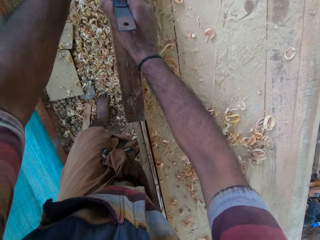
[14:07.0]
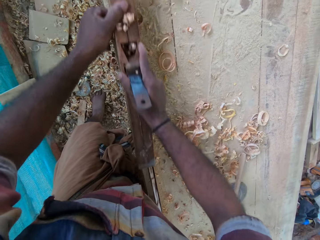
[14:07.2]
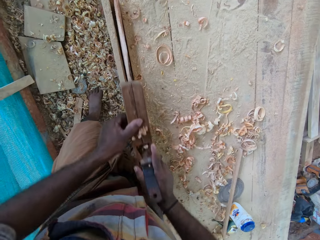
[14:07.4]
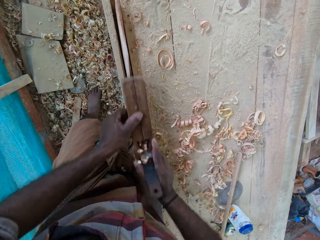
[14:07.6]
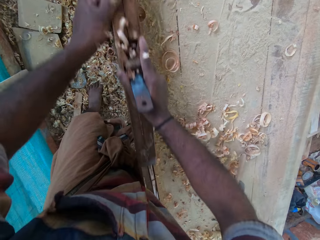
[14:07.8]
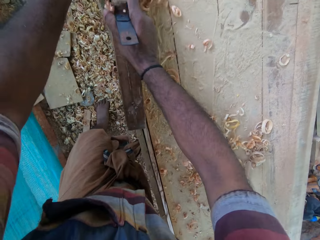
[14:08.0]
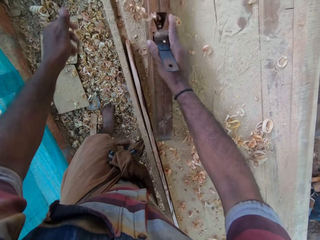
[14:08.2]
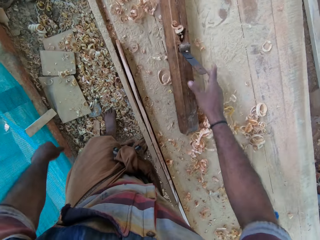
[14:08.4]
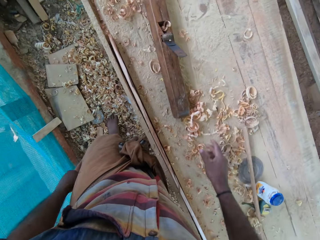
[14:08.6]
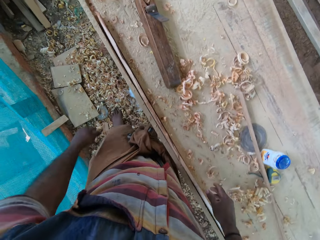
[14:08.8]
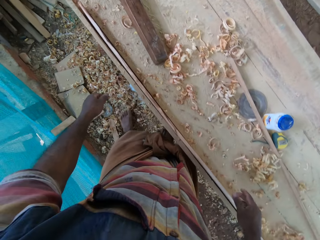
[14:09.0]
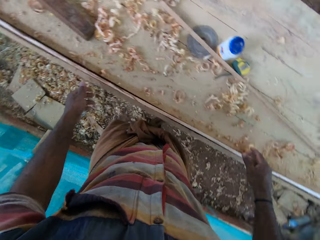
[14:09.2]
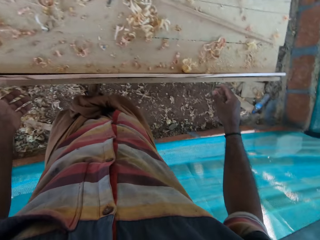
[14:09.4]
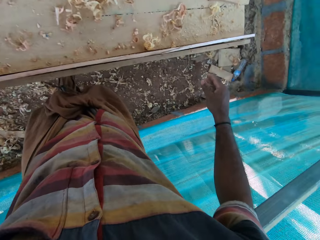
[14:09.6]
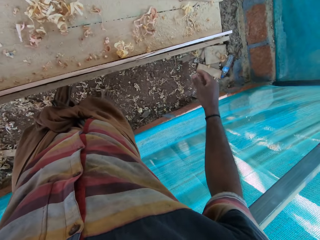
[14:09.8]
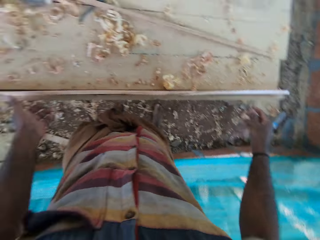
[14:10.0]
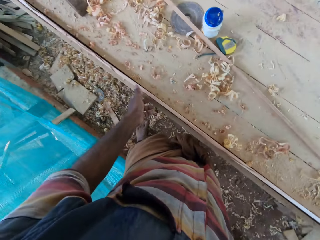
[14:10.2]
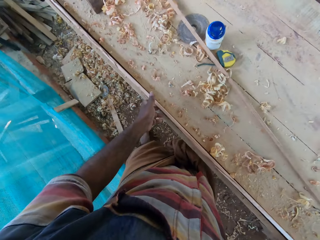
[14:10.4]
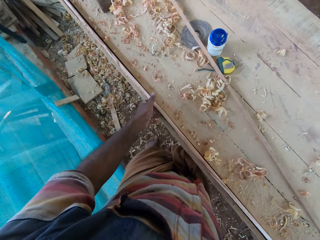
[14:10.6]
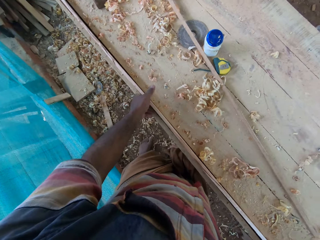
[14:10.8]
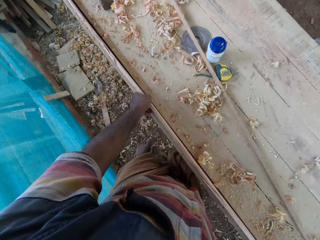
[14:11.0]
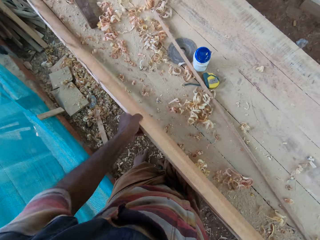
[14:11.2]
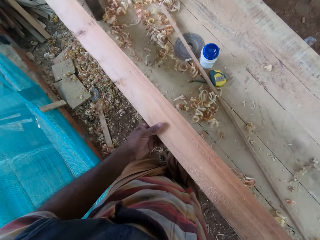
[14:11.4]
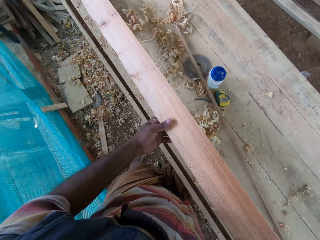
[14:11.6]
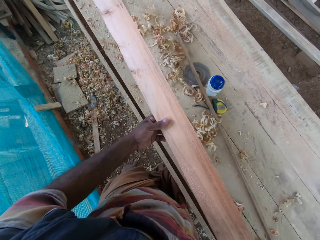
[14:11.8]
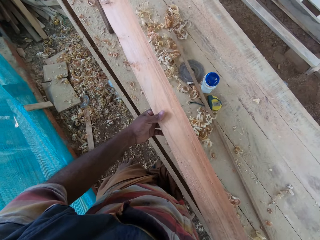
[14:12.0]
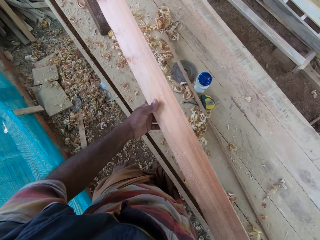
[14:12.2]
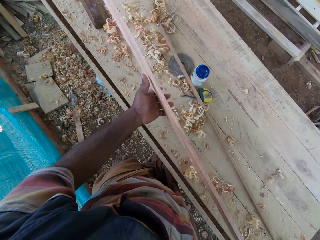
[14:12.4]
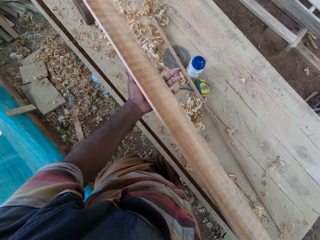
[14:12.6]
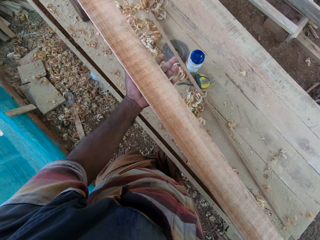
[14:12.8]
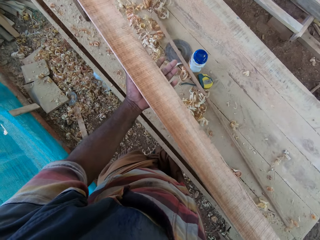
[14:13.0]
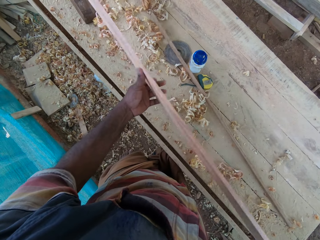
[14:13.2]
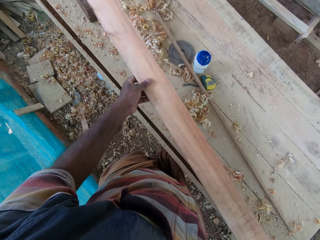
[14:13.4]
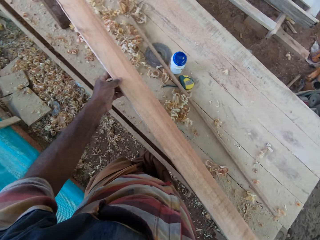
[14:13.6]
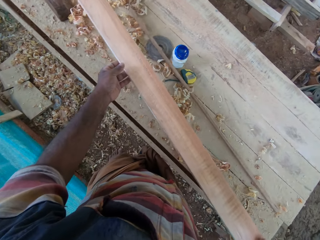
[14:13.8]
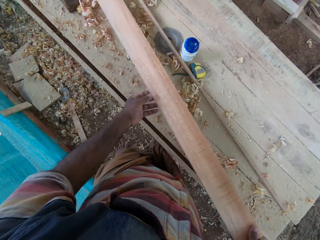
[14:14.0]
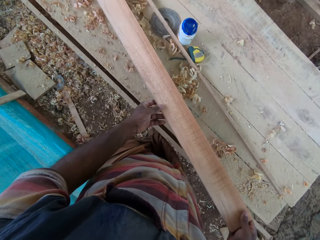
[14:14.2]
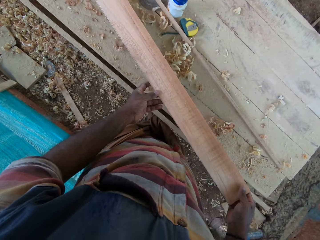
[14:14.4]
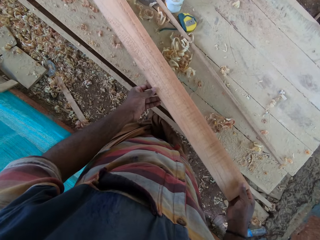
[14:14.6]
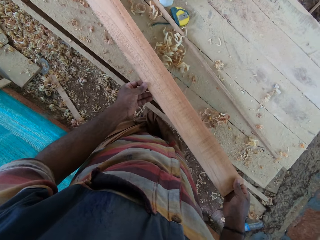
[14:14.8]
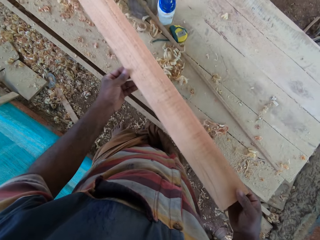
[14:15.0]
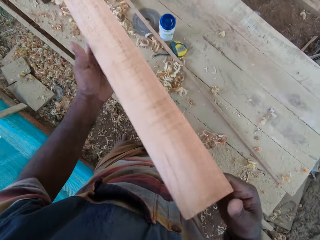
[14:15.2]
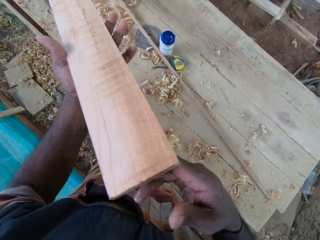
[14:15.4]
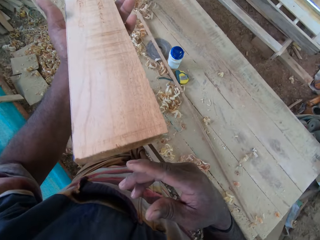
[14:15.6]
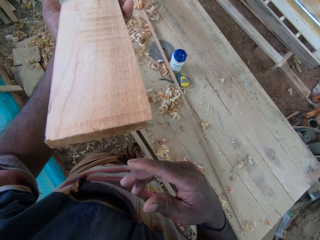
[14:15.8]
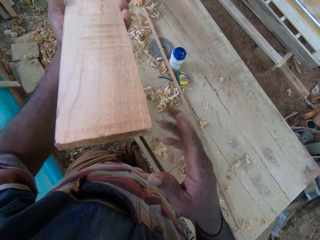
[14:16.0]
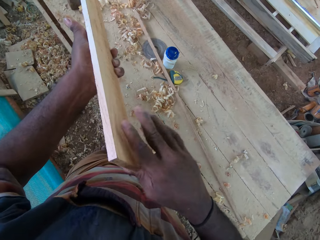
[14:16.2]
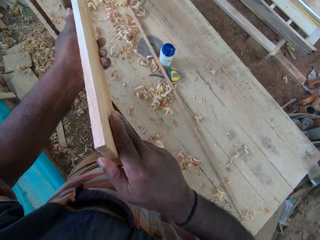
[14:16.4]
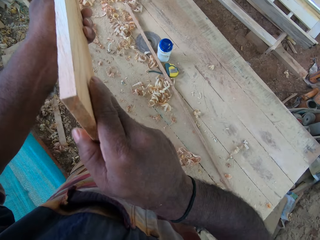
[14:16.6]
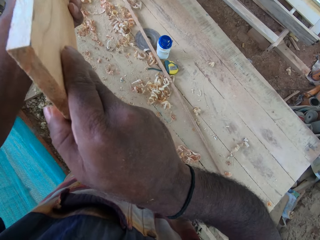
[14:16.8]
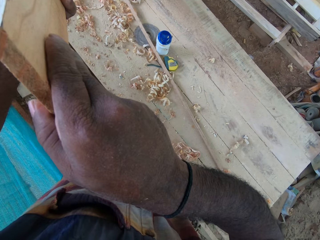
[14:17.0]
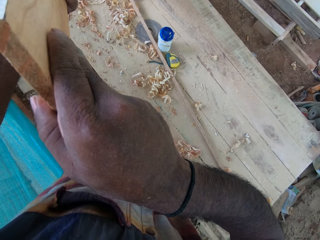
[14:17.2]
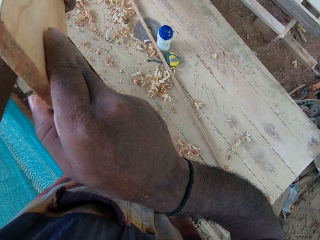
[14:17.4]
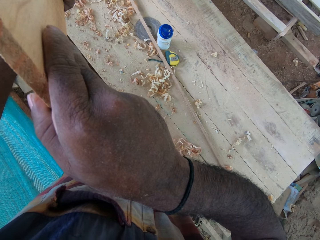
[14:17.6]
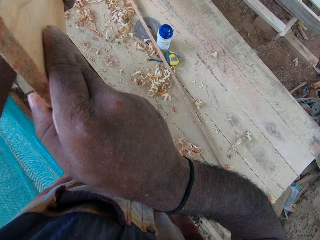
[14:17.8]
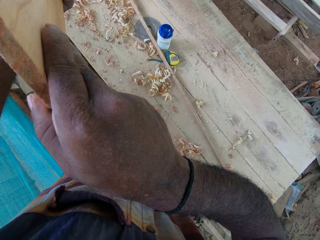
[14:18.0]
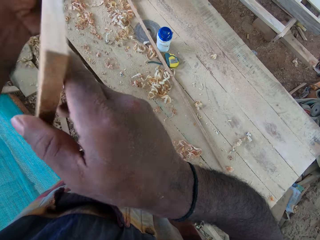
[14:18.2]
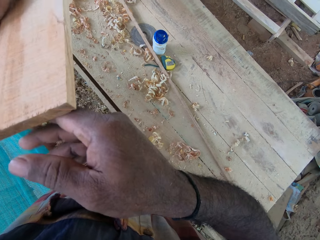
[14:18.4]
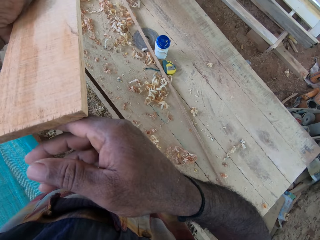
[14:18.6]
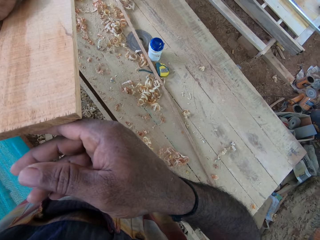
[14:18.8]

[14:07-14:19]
The camera wearer puts the sander or iron jack block plane on the stand. They move beside the timber and look around. They pick up the timber from the stand. They turn the timber. They put the timber on the stand. They raise the timber. They look at the timber.

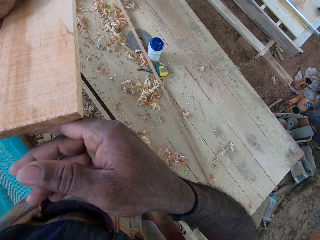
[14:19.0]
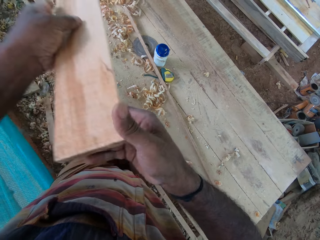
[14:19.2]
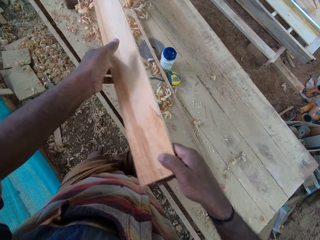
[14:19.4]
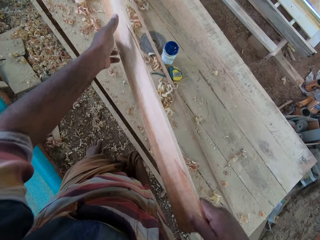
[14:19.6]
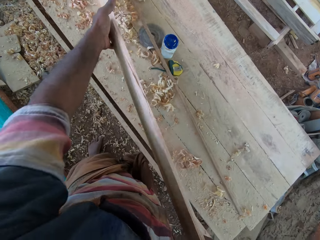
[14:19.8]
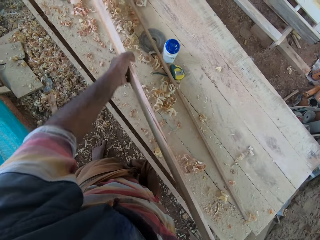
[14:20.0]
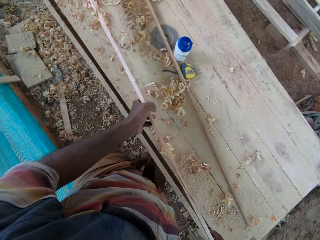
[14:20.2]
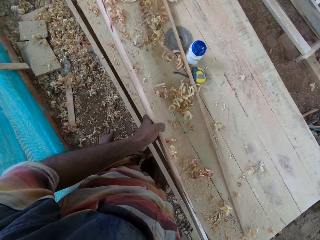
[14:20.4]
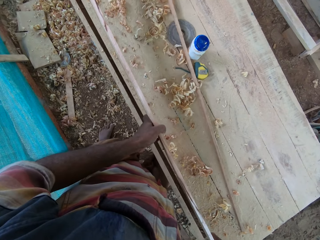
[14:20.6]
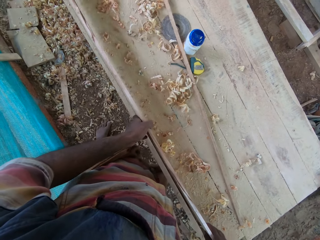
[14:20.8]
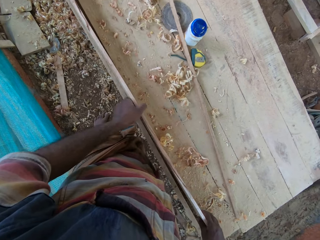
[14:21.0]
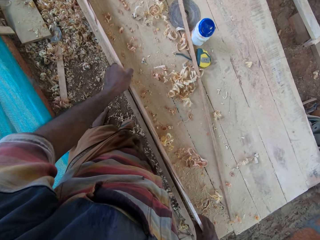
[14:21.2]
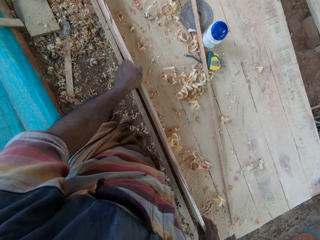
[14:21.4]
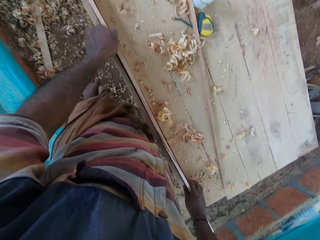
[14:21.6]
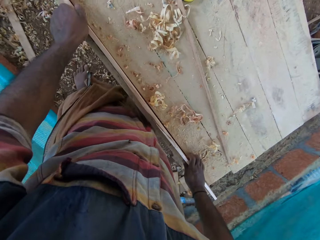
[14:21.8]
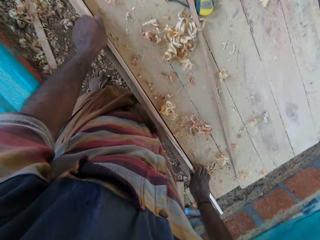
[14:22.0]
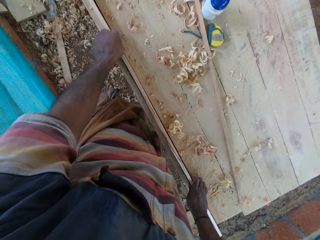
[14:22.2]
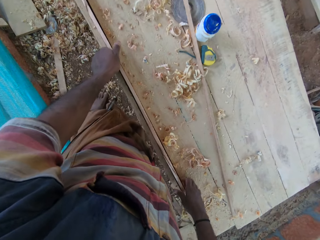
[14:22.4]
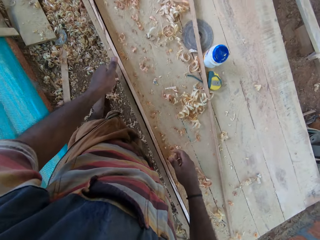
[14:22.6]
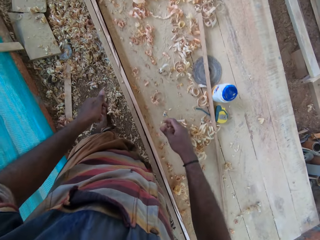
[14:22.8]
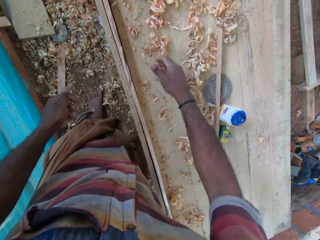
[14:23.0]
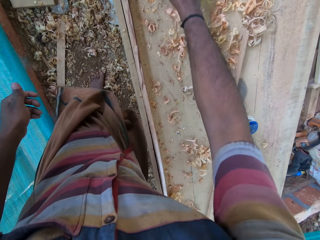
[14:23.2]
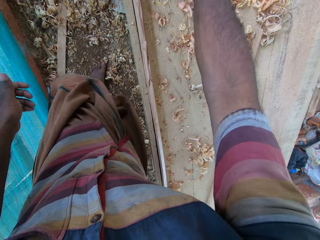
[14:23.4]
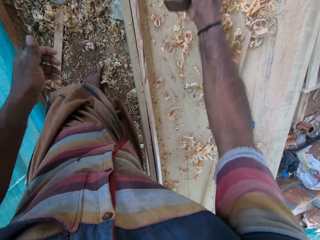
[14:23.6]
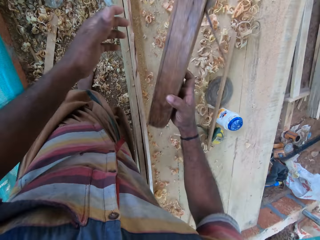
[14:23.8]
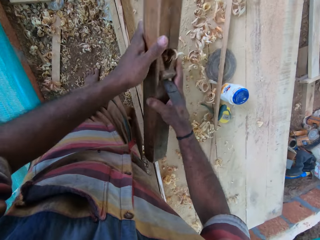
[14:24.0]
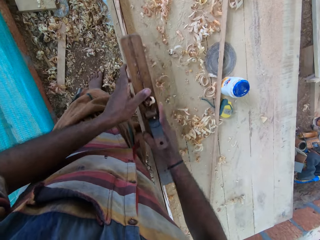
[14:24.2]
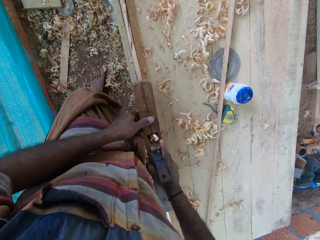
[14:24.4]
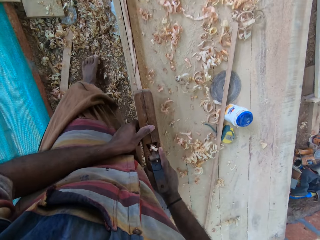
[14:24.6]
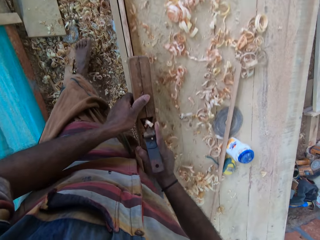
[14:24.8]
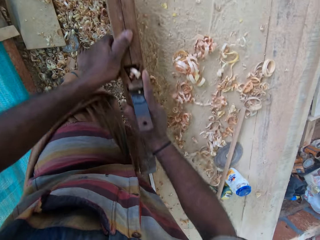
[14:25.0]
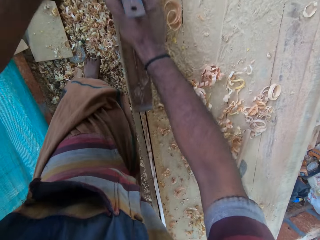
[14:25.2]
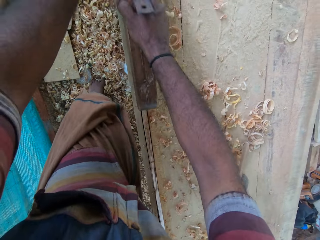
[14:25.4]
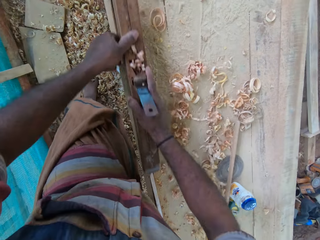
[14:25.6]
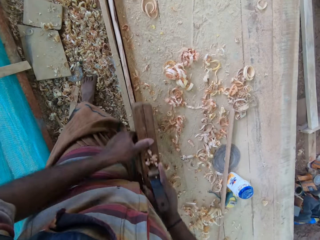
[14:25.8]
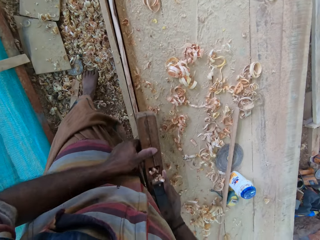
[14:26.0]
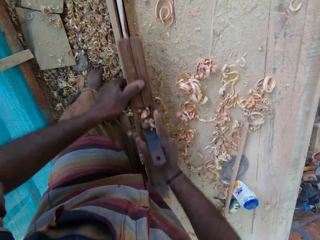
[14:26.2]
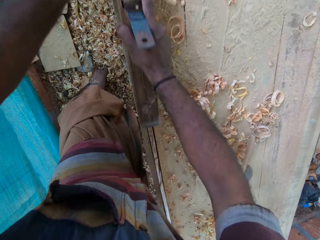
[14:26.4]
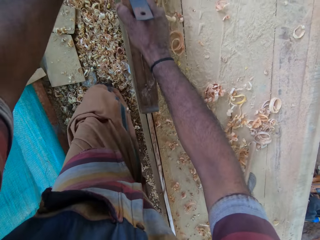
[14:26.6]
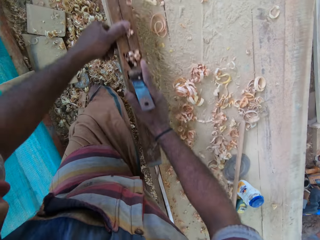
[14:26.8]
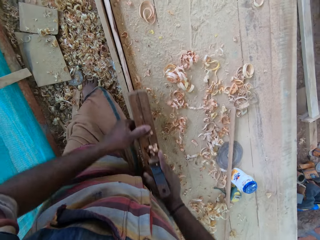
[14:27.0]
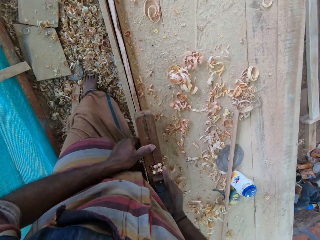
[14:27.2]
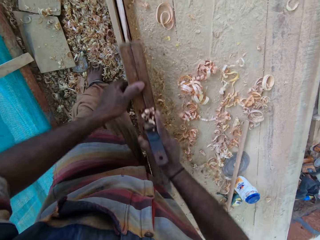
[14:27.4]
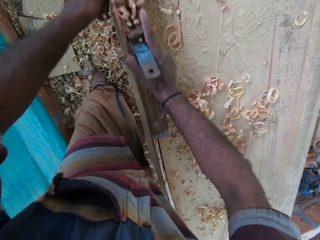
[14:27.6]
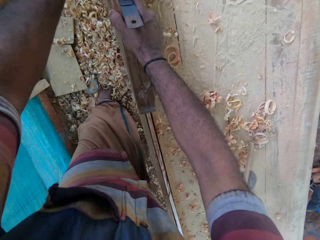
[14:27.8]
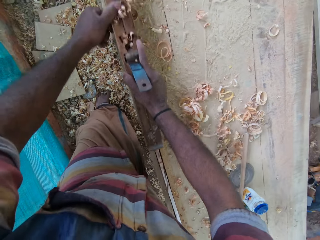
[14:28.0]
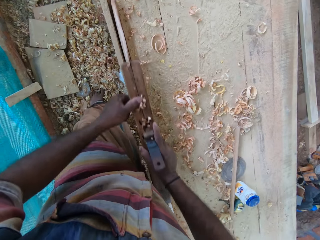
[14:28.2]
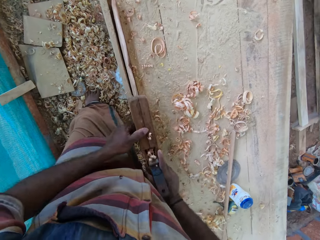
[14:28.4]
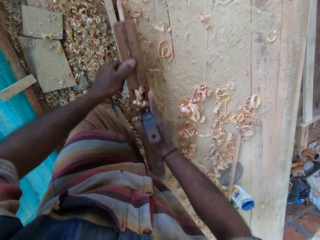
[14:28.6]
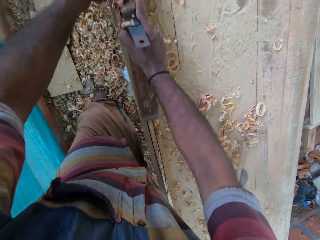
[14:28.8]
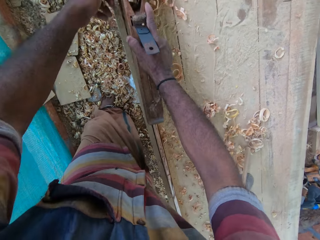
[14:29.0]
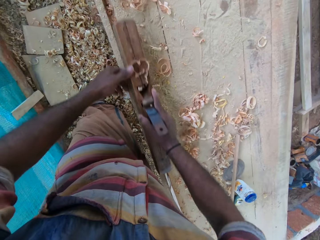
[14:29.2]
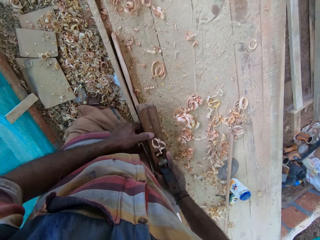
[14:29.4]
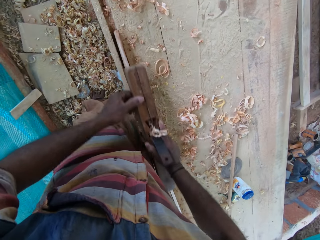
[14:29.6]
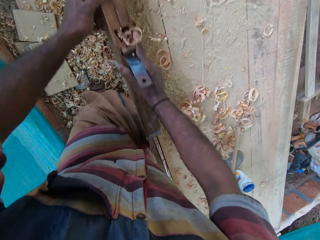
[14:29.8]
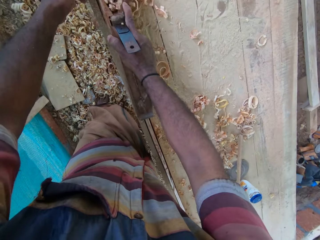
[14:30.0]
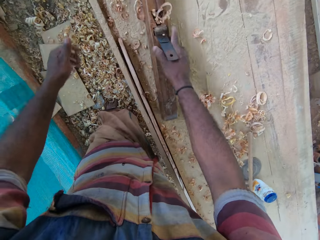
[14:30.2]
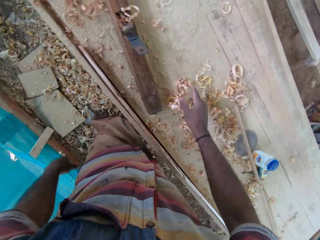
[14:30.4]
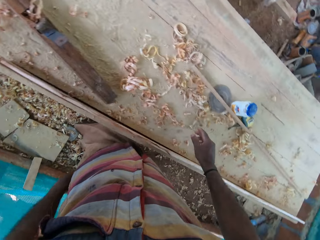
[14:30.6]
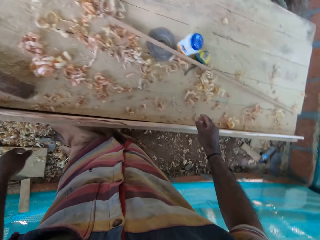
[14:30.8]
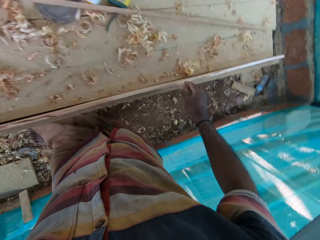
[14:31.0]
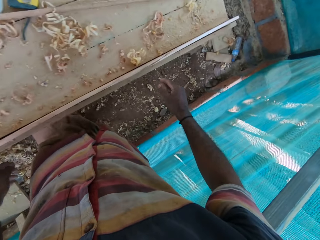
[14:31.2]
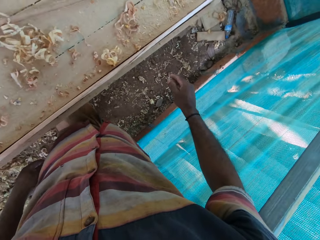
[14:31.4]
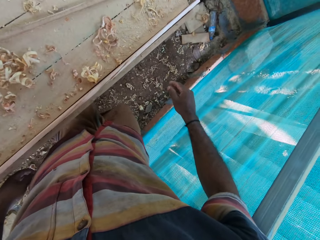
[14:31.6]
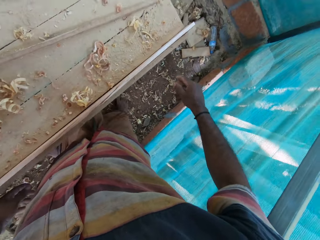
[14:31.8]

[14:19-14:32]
The camera wearer puts the timber on the stand. They stretch their hand on the stand. They pick up a sander or iron jack block plane from the stand. They smoothen the timber with the sander. They put the sander on the stand. They turn around.
